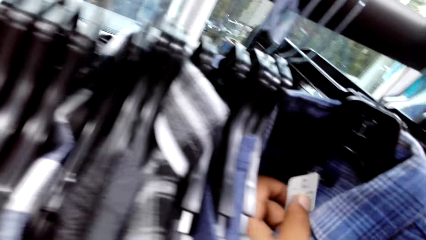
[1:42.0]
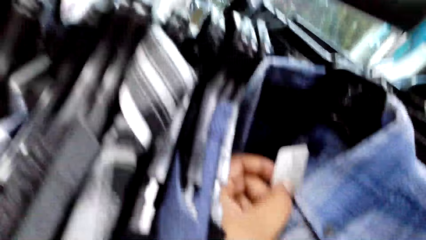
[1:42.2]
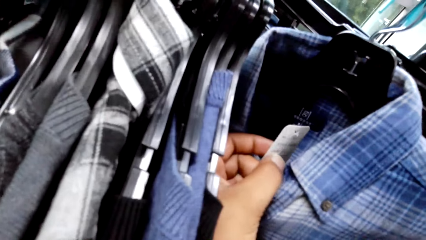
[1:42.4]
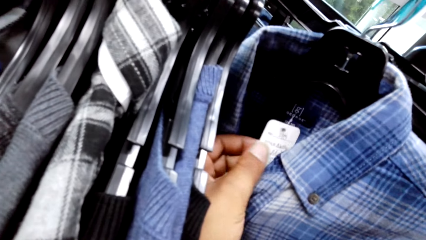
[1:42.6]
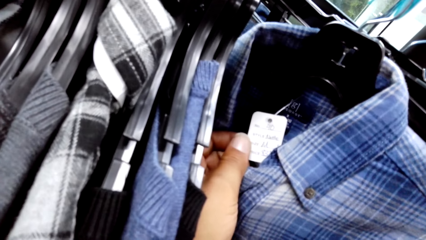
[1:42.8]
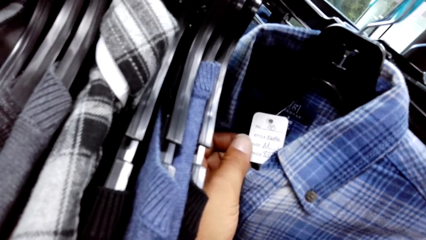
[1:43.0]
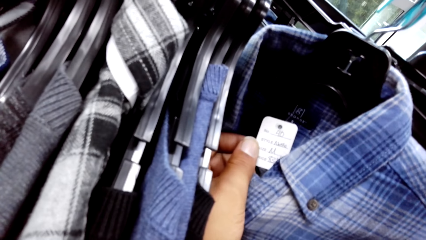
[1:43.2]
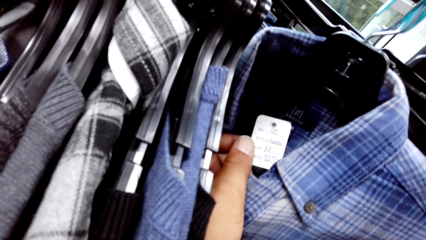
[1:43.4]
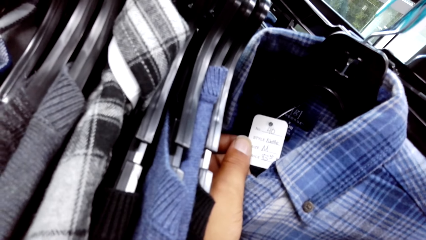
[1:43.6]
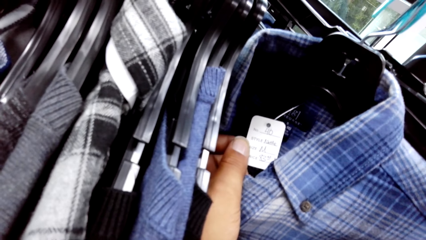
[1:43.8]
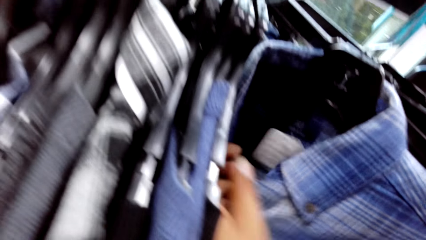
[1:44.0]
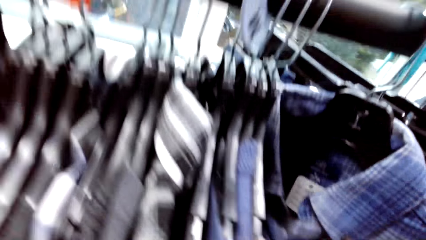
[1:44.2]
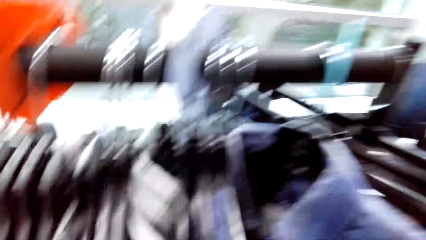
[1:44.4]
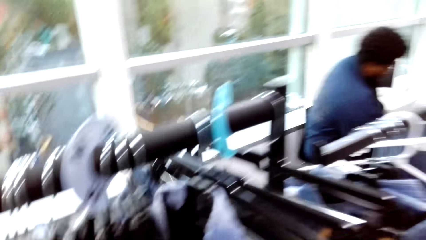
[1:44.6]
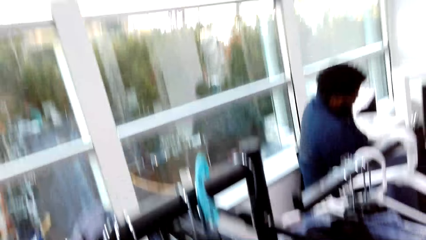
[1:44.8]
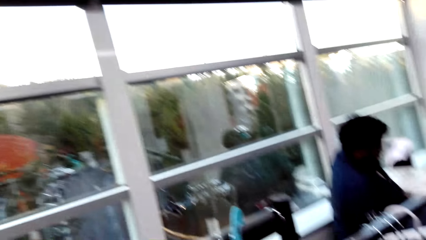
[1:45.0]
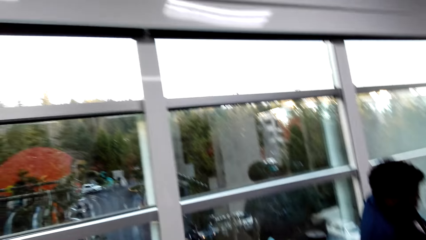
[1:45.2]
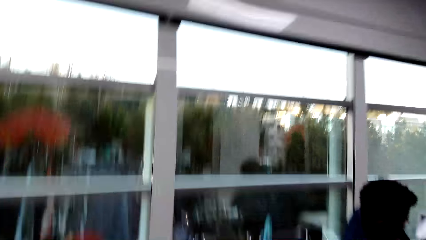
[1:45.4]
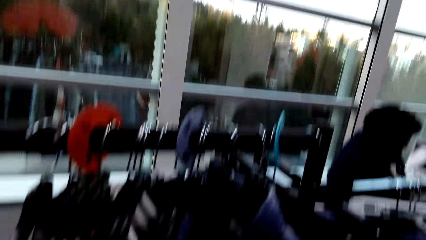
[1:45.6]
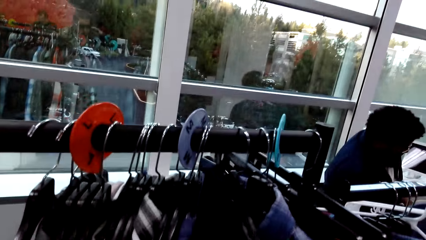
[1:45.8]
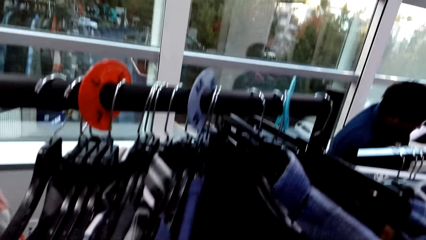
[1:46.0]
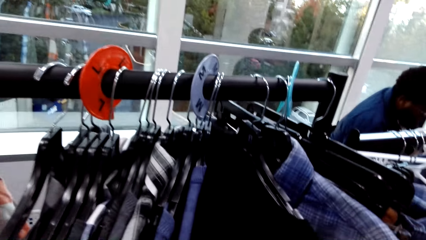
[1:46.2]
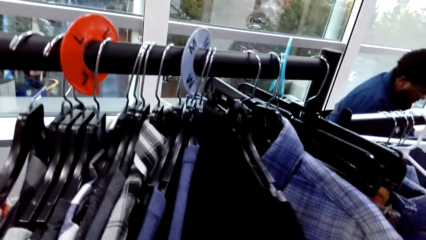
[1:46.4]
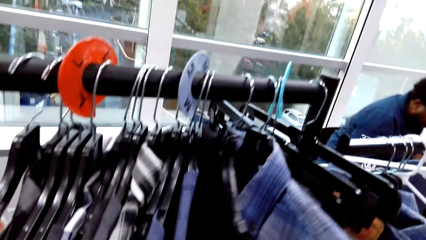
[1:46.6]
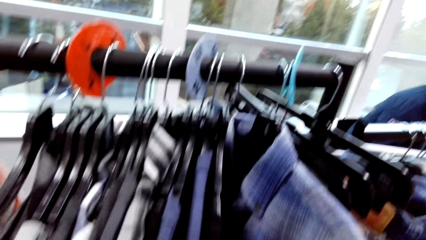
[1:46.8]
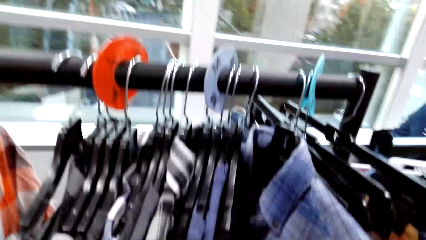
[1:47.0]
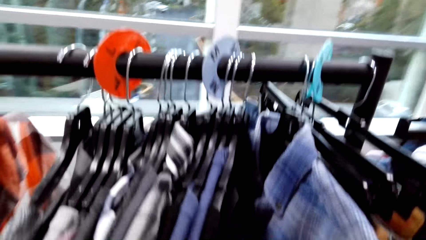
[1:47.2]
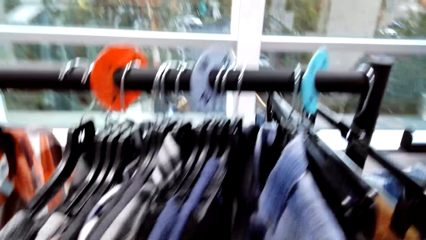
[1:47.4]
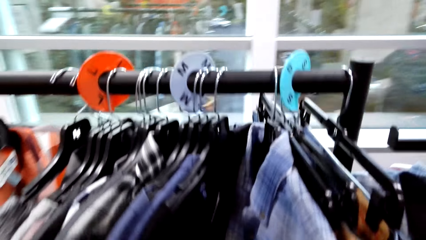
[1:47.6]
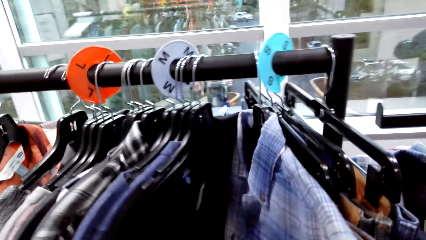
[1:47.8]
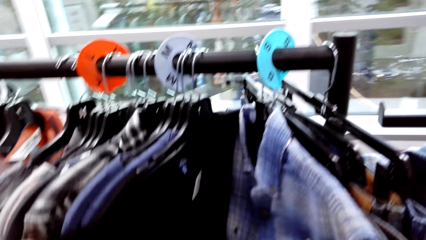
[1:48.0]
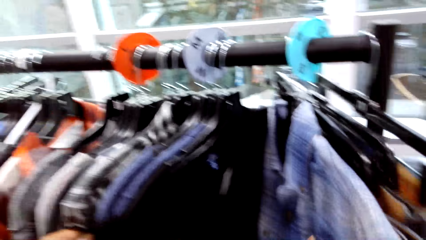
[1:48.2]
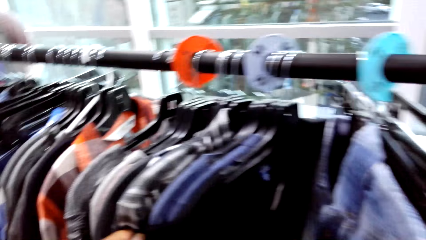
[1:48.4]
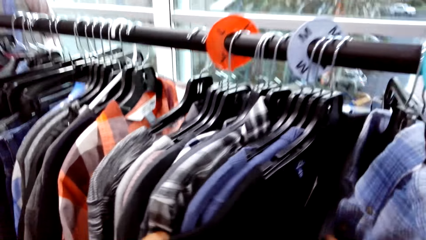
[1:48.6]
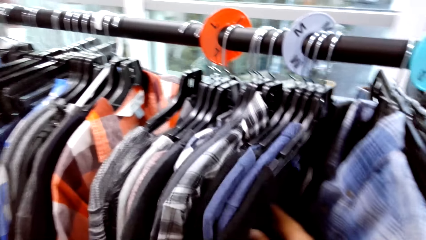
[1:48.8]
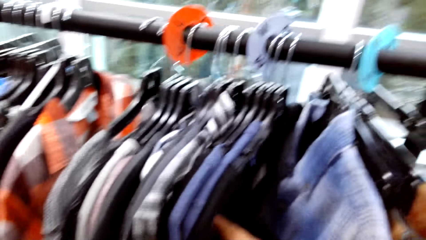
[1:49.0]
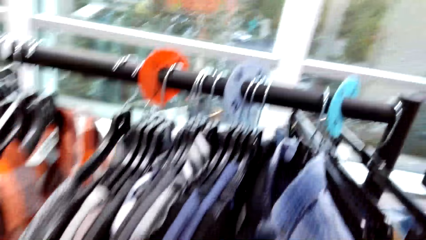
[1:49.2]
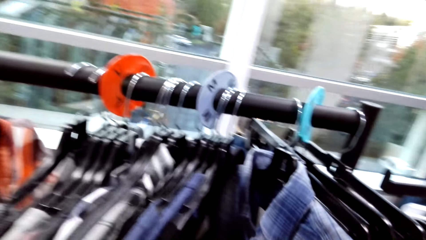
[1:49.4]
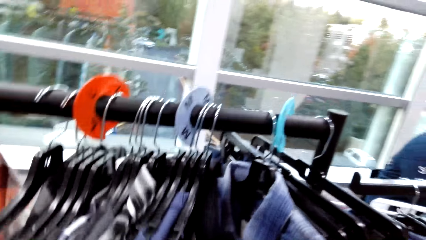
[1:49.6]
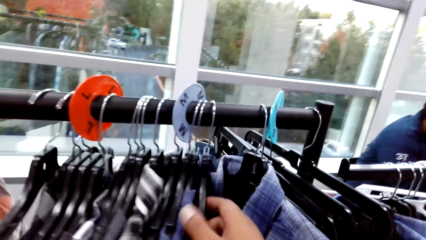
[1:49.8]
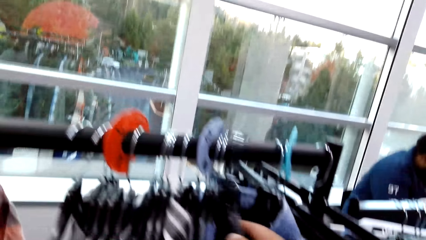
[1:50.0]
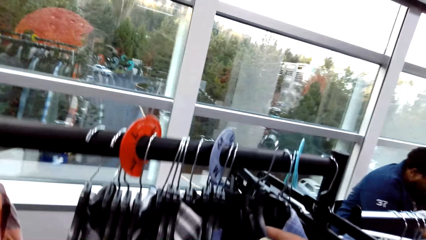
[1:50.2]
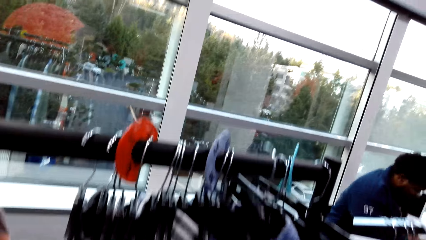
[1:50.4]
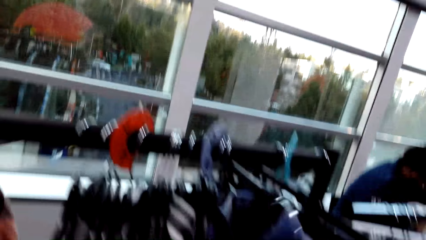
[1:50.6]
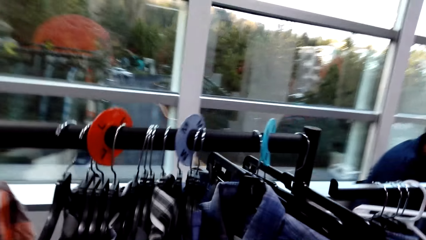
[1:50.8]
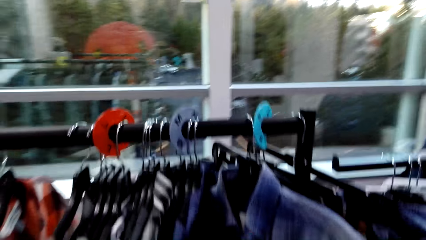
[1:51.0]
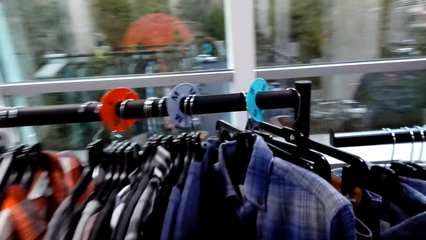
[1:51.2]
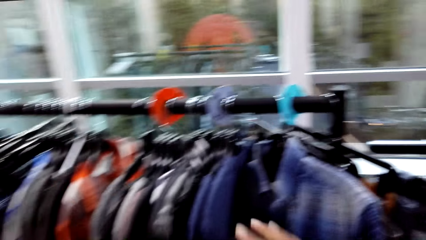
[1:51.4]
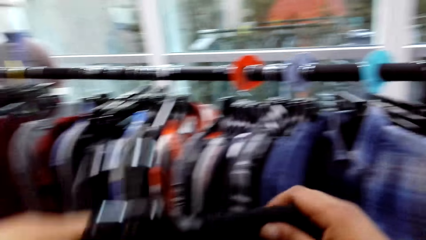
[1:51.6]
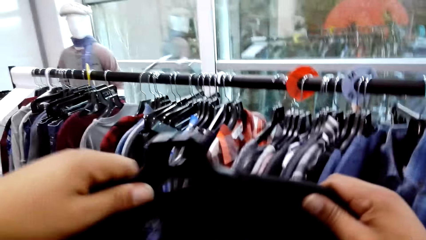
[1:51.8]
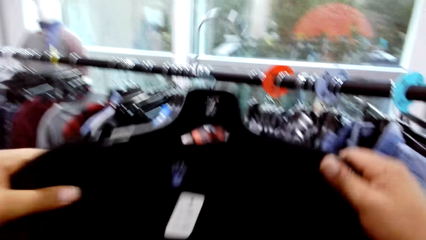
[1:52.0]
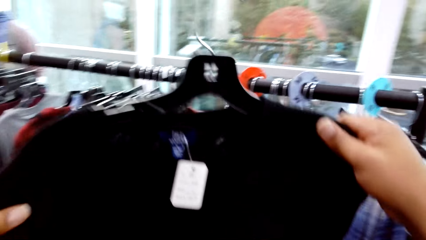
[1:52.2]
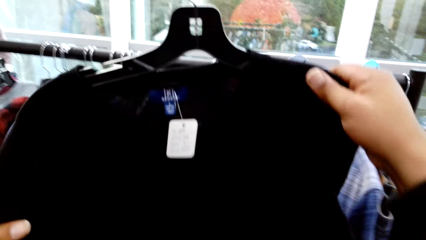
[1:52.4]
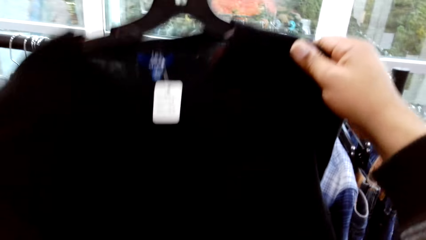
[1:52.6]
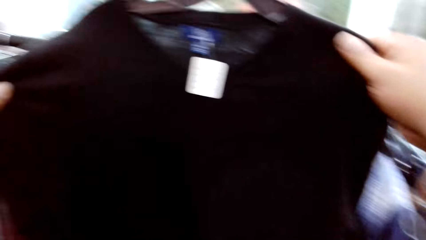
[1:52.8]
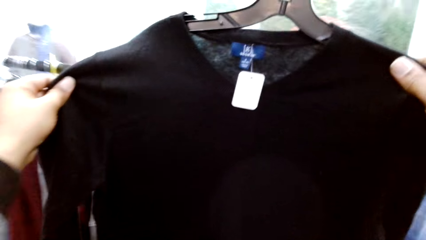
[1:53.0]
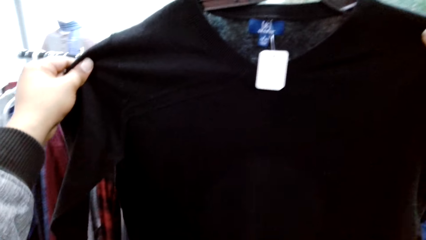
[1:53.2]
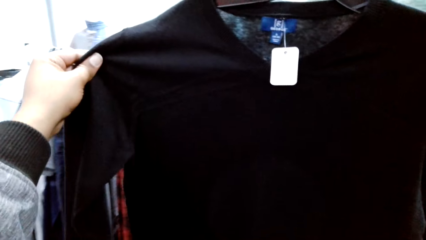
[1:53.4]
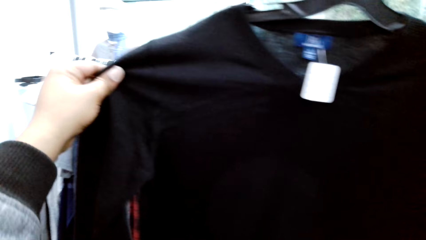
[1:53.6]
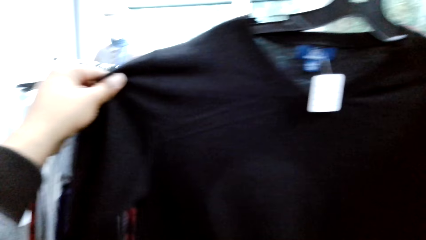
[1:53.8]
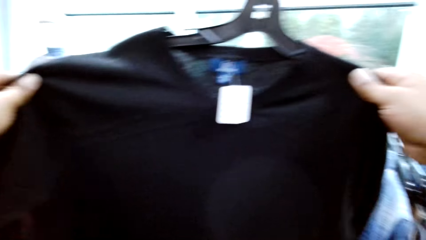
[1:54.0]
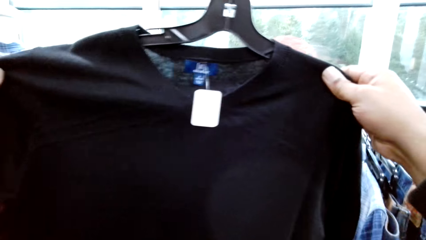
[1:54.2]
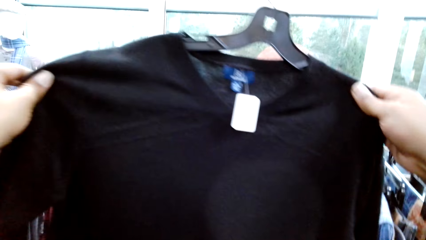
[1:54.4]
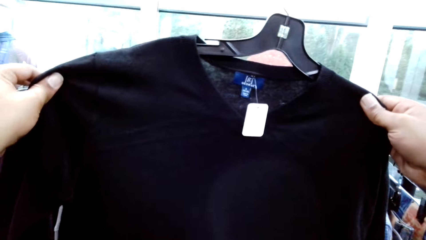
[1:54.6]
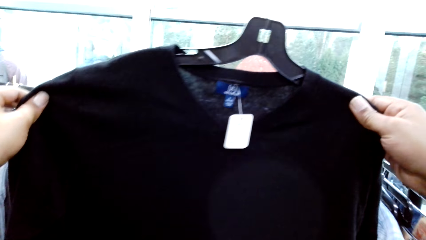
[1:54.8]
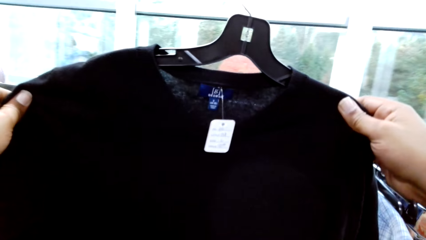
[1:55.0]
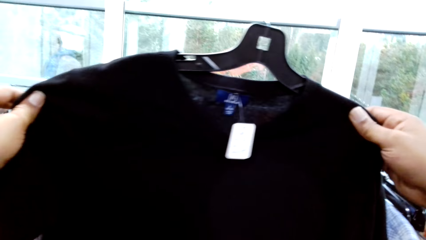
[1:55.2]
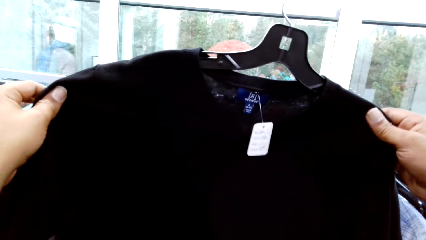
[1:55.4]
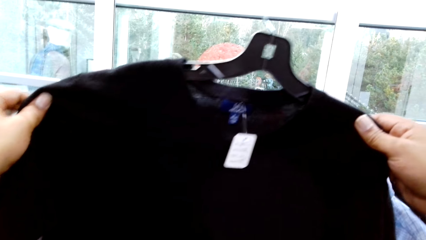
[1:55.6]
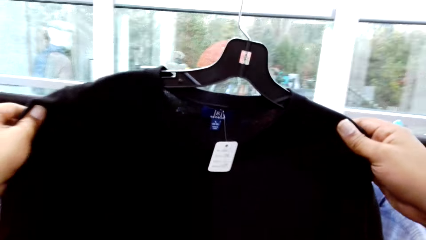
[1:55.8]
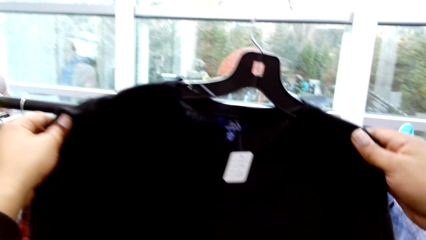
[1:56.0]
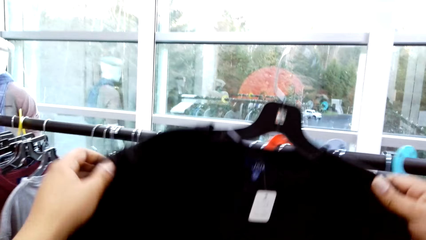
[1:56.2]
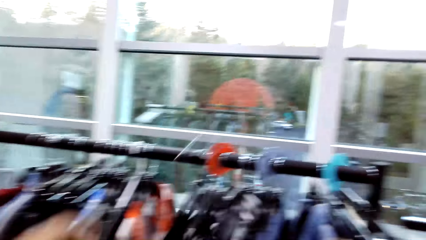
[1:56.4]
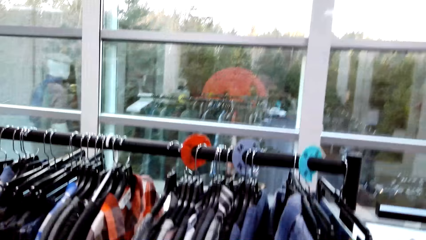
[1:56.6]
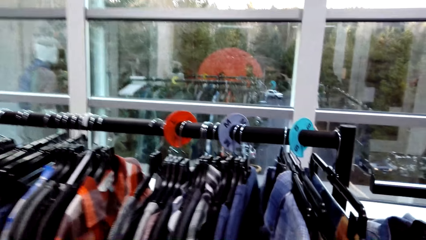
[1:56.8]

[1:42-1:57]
The camera wearer holds a label on the shirt with his left hand. He looks at the price tag on the shirt on the hanger. He touches the shirt on the hanger on the clothes rack with his right hand. He removes the hanger from the clothes rack with his right hand. He removes a sweater from the hanger. He touches the shirt with his hands. He looks at the sweater.
